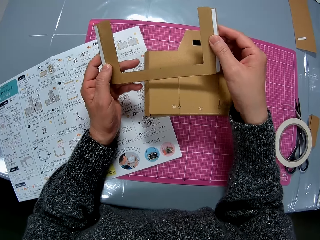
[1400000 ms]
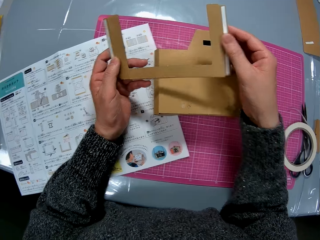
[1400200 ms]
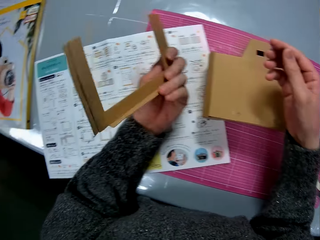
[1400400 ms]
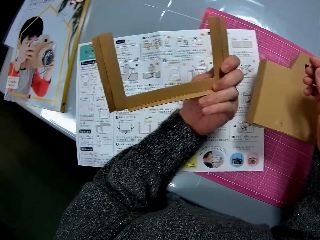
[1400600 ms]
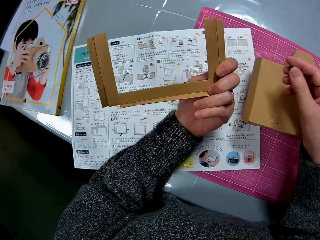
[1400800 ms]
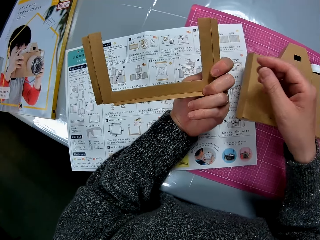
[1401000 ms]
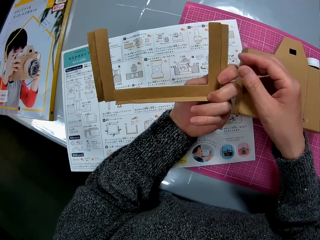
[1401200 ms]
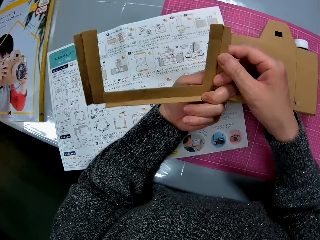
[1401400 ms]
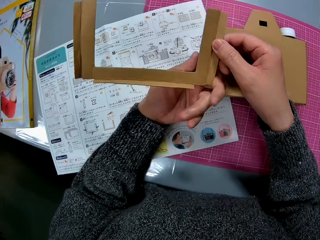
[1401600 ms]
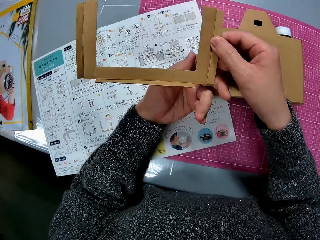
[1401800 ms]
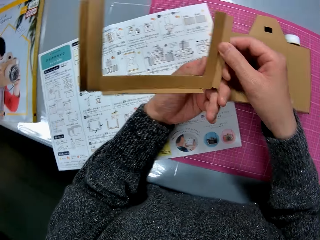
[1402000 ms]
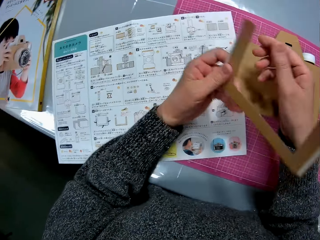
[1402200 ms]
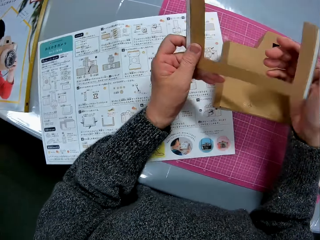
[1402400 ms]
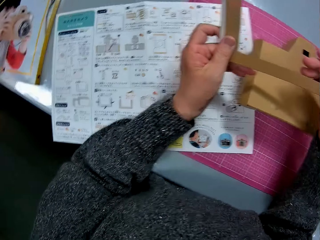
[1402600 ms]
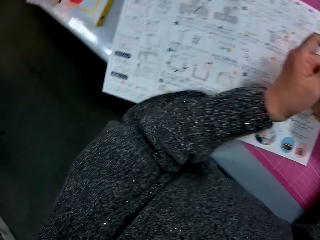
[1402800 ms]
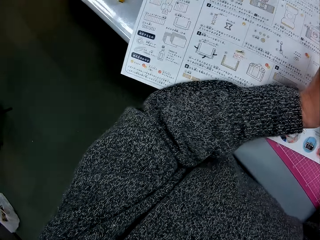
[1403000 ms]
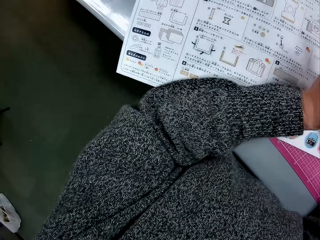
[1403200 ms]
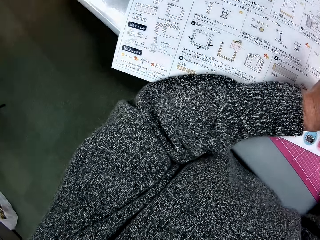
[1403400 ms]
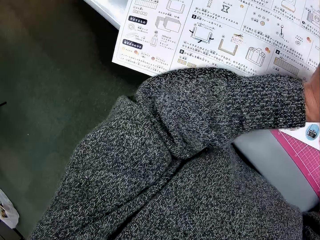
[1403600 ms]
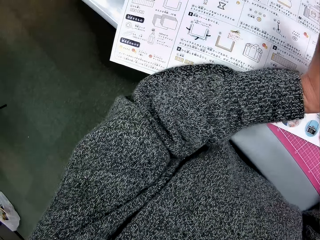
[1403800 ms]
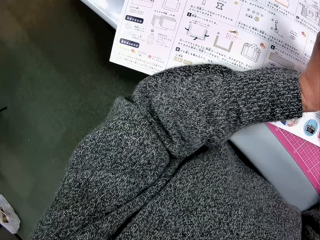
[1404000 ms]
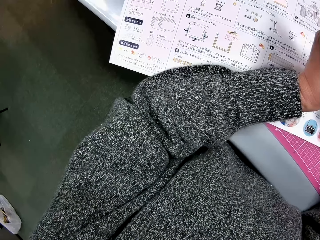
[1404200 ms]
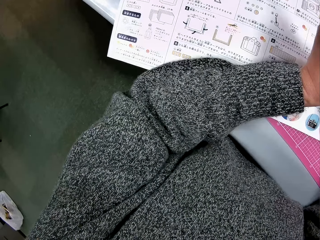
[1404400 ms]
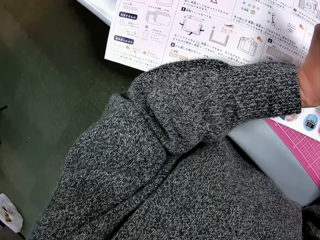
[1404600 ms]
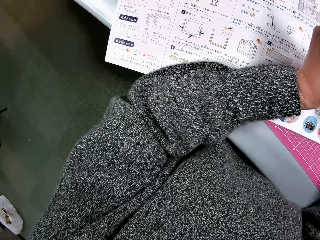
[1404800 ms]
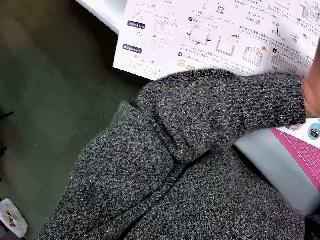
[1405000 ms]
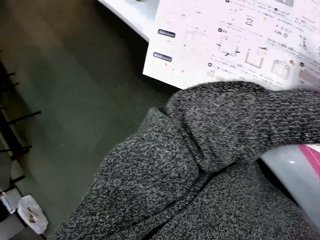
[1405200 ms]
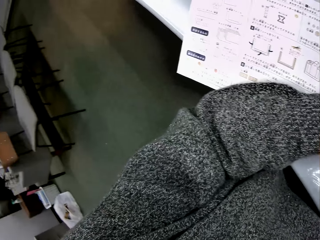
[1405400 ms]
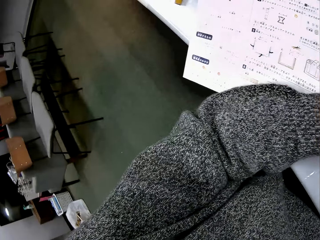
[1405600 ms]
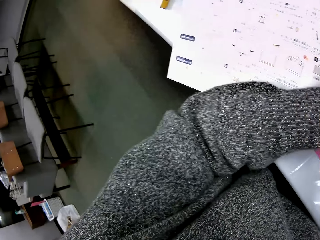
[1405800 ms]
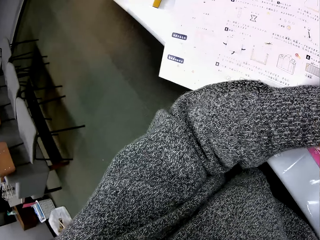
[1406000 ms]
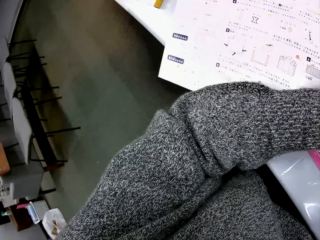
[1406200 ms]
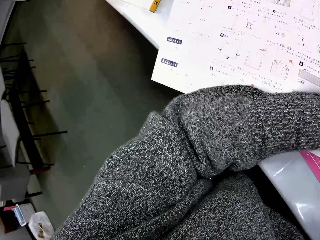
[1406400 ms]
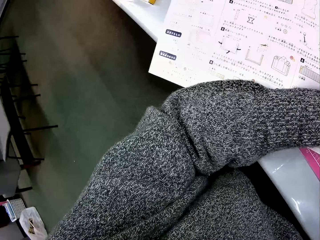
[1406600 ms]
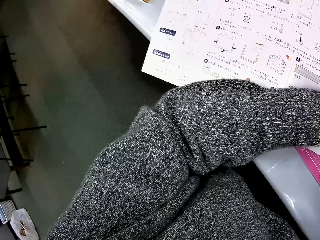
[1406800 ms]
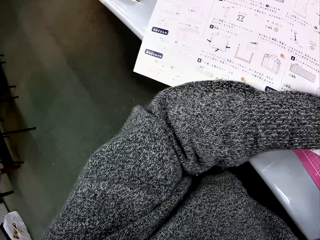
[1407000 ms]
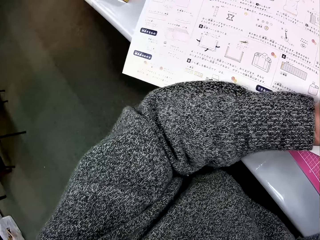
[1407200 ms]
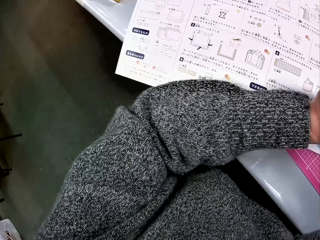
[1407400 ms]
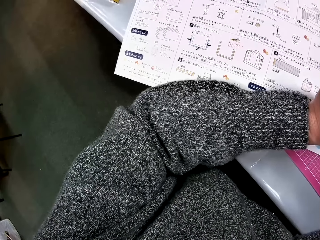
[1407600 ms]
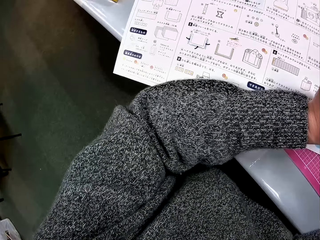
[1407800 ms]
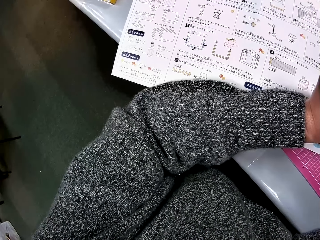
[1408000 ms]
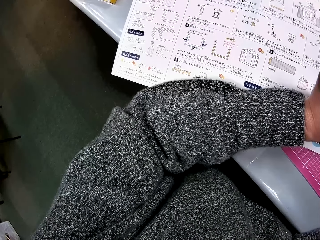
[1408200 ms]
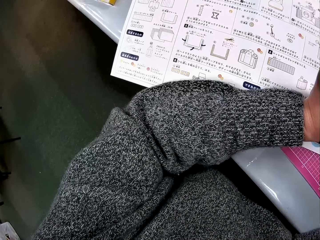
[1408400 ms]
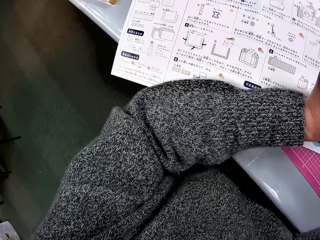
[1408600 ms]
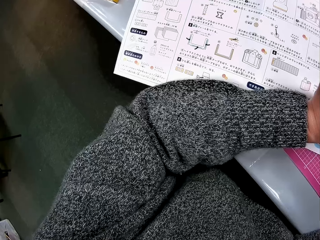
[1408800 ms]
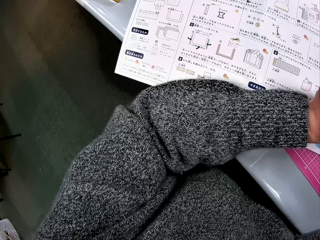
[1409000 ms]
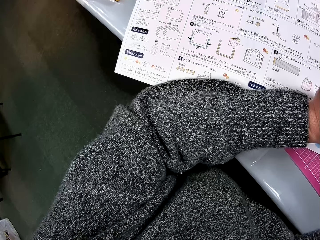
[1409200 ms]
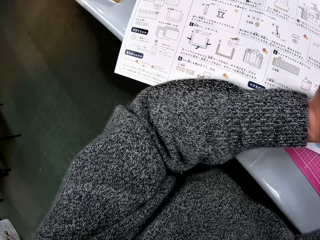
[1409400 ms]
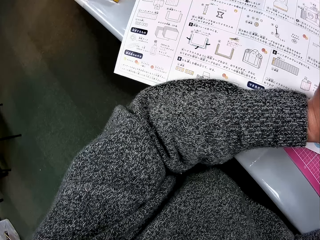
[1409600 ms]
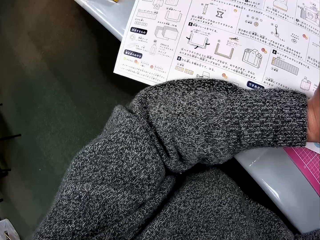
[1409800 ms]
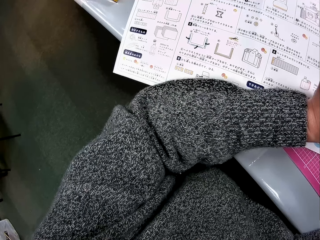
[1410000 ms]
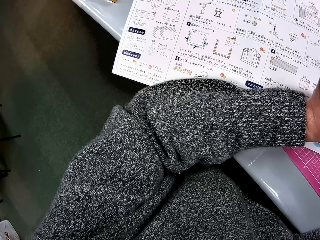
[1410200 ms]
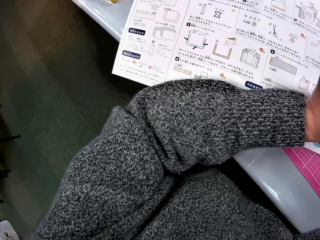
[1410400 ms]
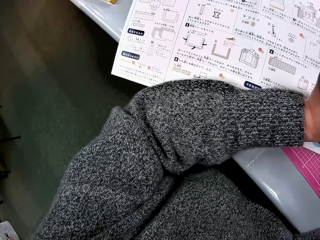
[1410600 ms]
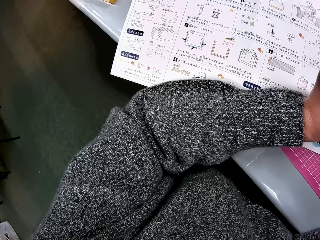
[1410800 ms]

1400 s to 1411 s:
The camera wearer turns the shaped box. They look at the shaped box. They turn the shaped box. They read the guide.

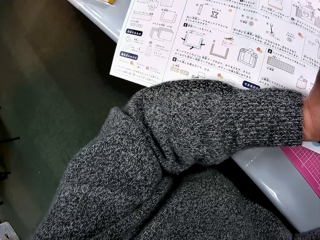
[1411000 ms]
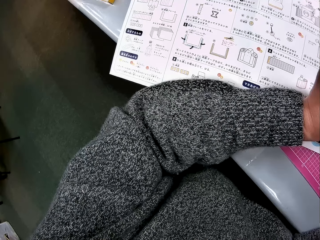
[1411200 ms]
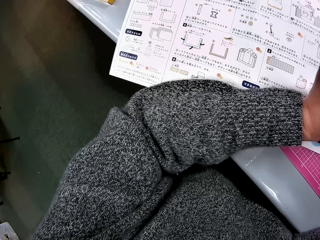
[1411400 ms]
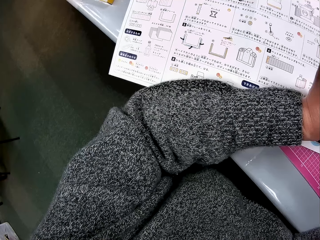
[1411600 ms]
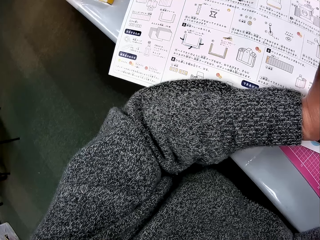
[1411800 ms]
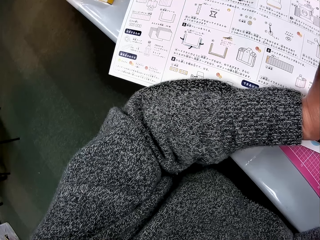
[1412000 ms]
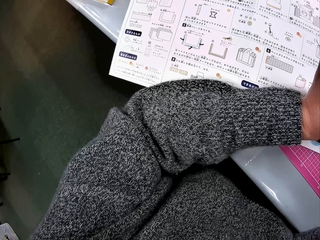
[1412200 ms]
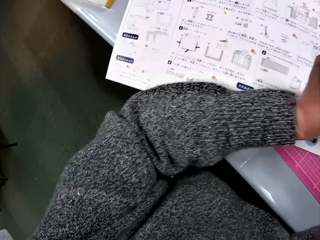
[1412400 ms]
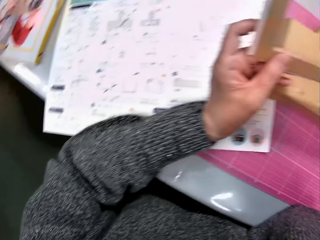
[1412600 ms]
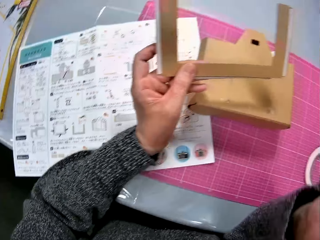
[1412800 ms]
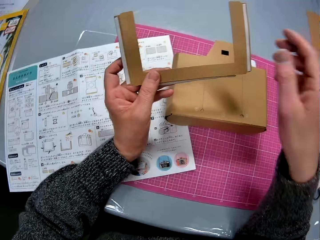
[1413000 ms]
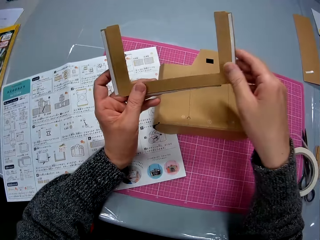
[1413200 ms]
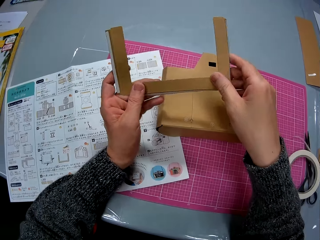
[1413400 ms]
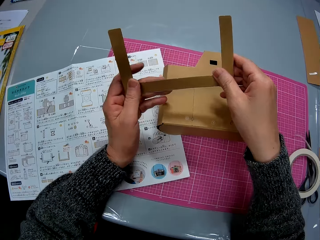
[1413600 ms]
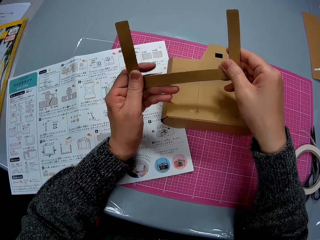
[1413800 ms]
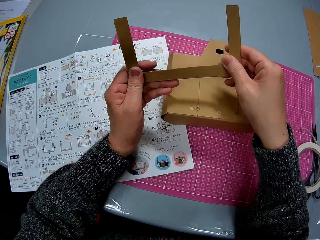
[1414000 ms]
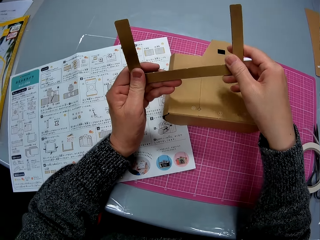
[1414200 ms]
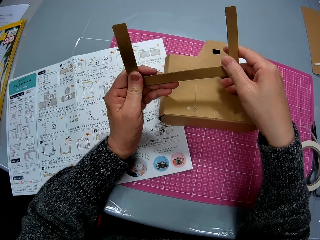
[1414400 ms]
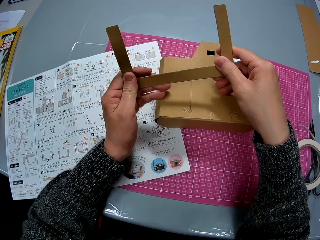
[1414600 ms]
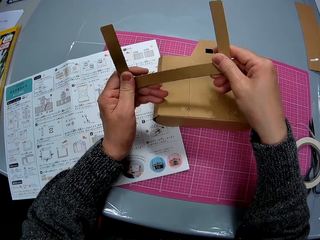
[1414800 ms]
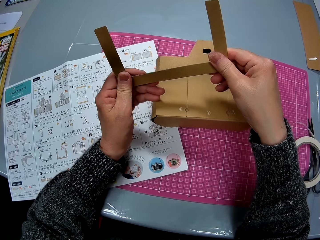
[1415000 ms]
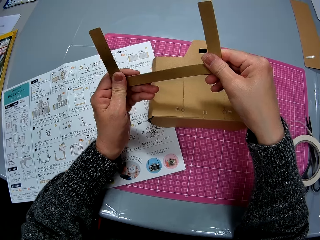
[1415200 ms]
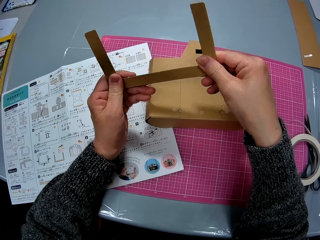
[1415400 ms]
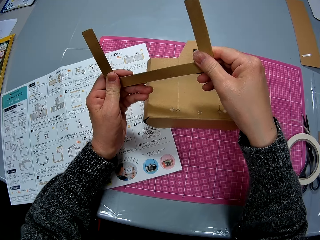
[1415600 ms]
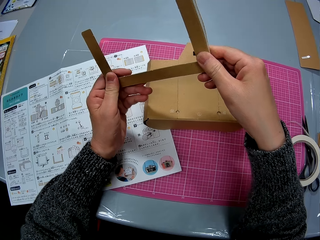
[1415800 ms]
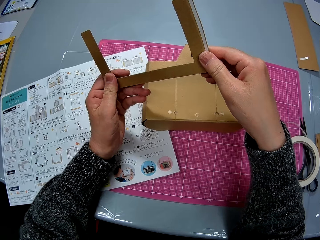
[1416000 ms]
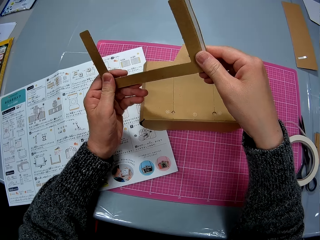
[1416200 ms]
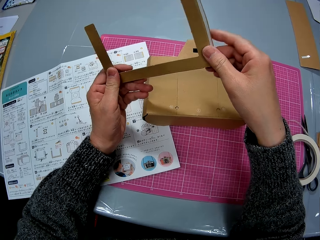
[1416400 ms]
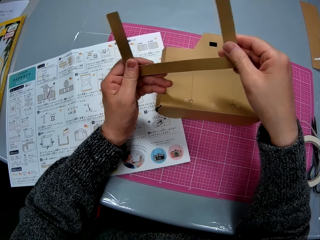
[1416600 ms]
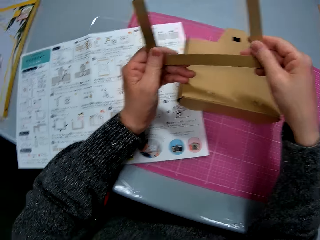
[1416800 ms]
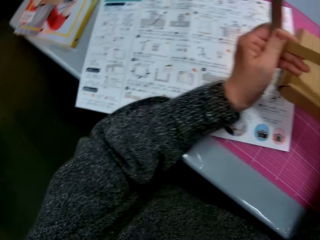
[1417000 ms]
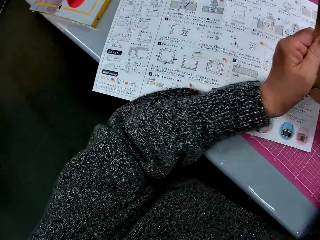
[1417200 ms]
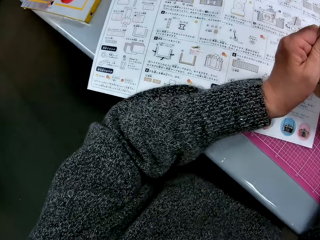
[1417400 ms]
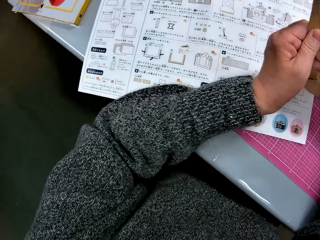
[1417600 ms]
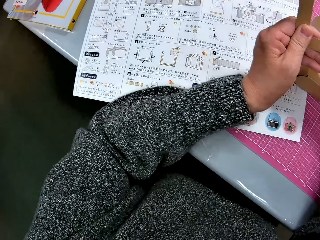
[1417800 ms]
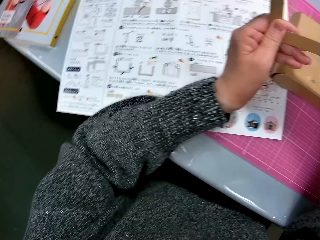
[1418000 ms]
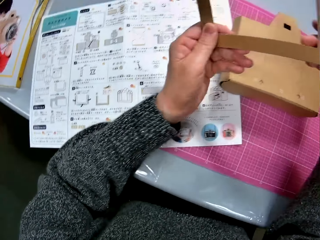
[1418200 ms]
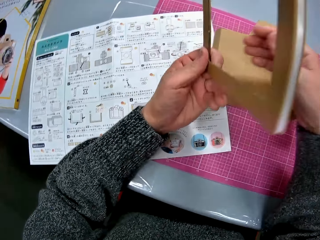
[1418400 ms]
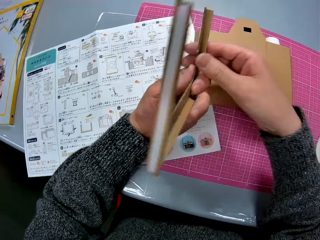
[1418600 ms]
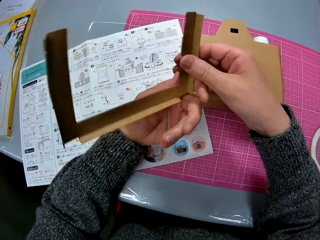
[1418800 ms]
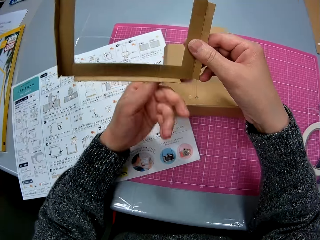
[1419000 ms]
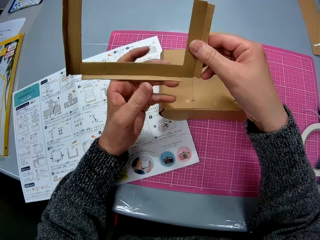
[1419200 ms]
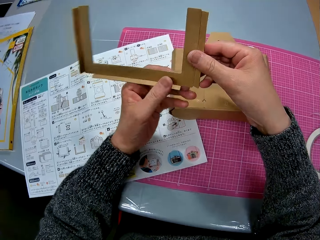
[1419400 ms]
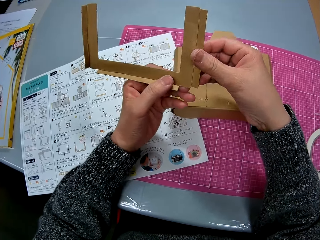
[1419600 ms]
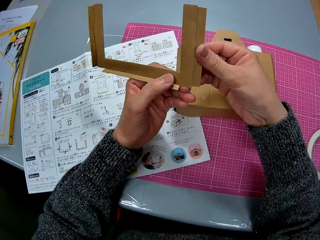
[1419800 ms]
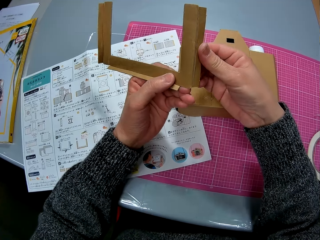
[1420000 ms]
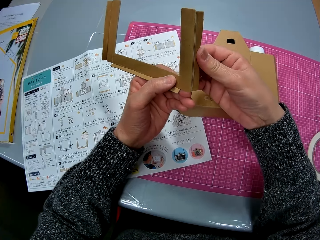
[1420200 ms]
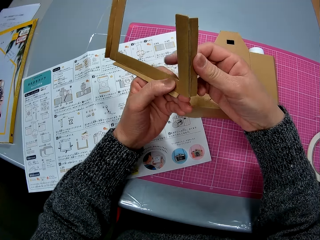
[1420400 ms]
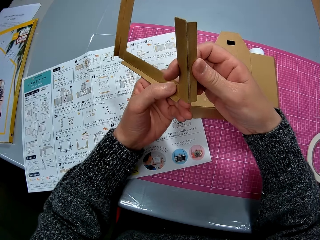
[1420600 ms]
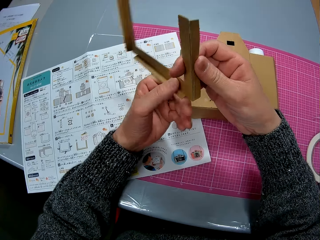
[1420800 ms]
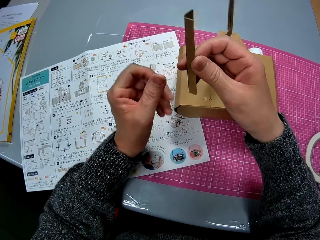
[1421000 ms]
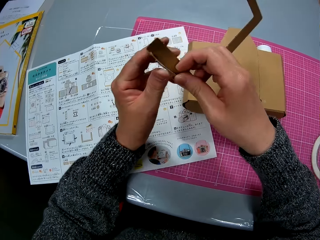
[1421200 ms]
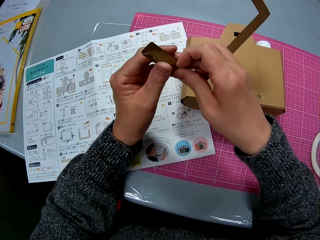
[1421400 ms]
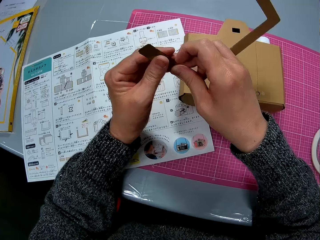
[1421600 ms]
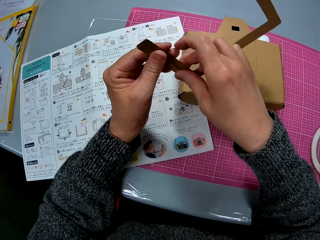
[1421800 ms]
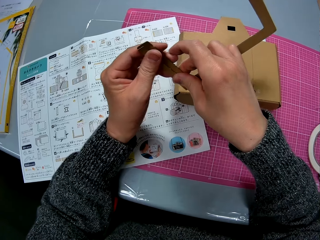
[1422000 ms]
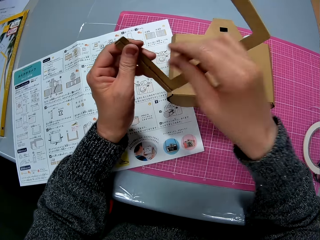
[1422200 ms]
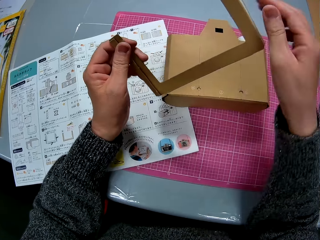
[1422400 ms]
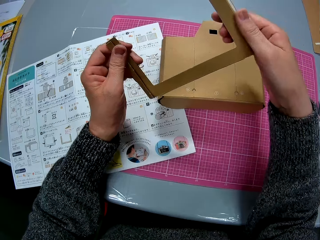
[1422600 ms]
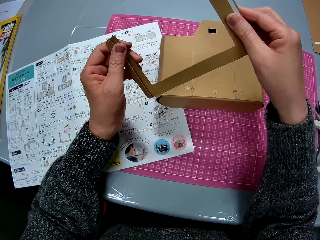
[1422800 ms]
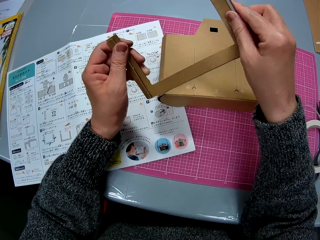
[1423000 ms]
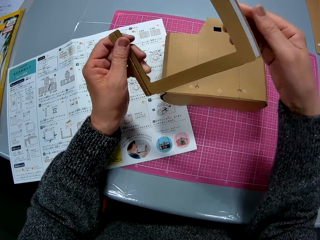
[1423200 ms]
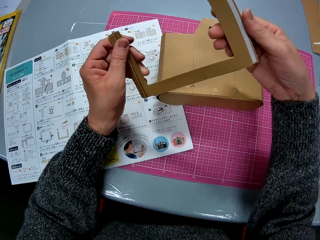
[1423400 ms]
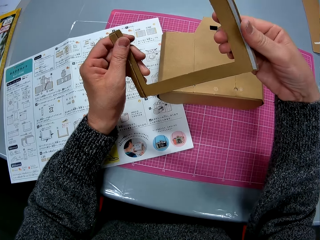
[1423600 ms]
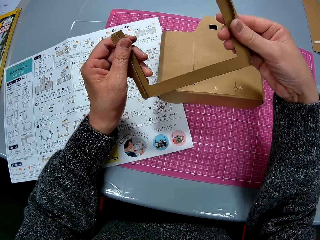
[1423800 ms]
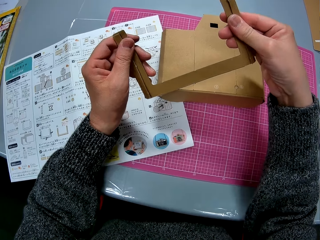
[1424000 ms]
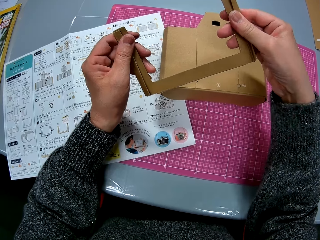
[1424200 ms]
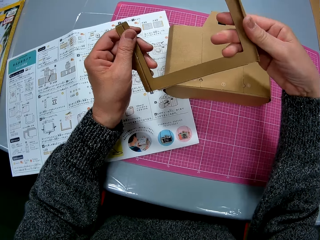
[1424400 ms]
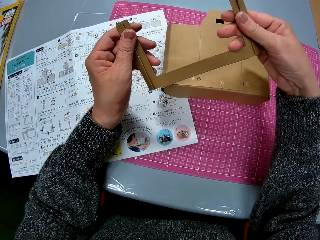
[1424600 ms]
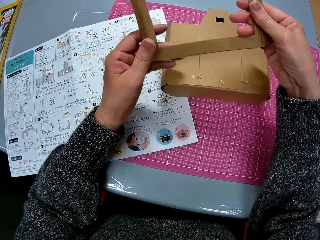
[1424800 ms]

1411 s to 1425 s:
The camera wearer looks at the shaped box. They adjust the craft. They read the paper. They turn the shaped box. They fold the edges of the box. They turn the shaped box. They fold the edges of the box.
